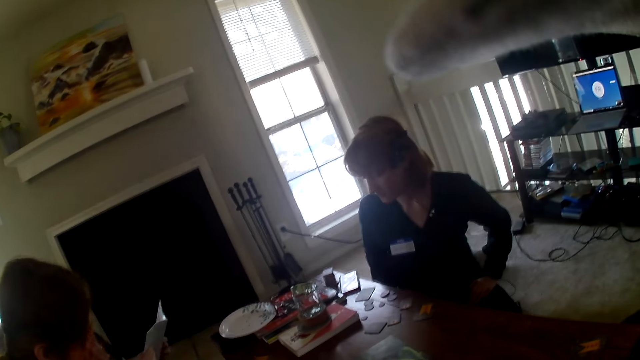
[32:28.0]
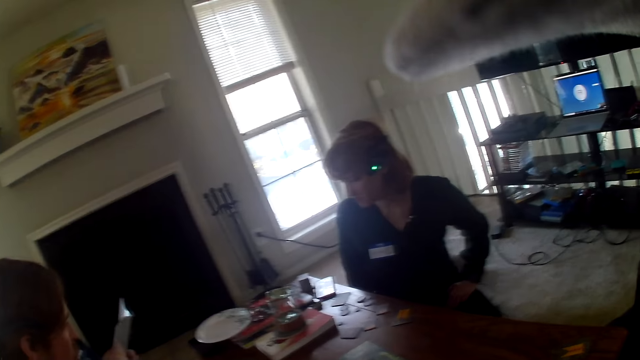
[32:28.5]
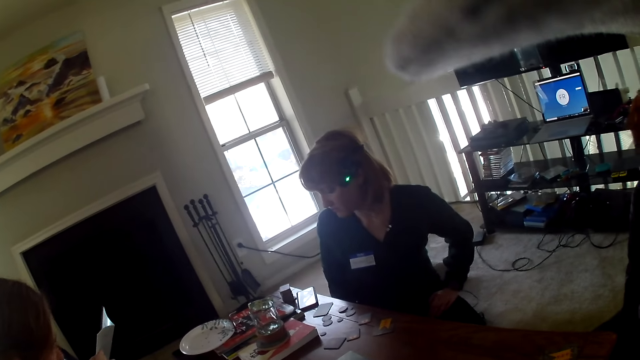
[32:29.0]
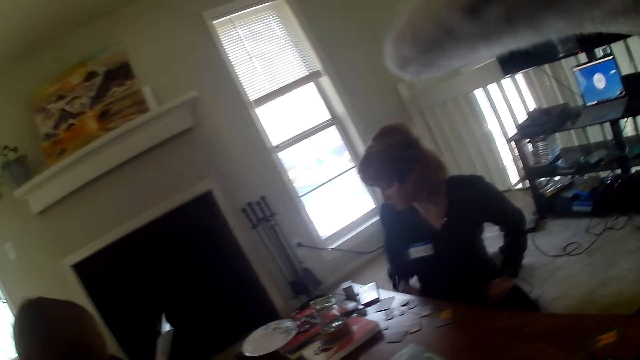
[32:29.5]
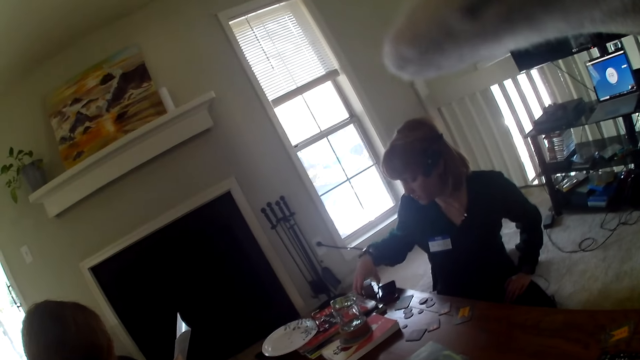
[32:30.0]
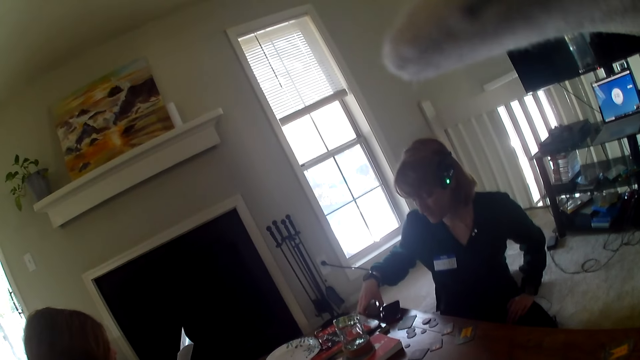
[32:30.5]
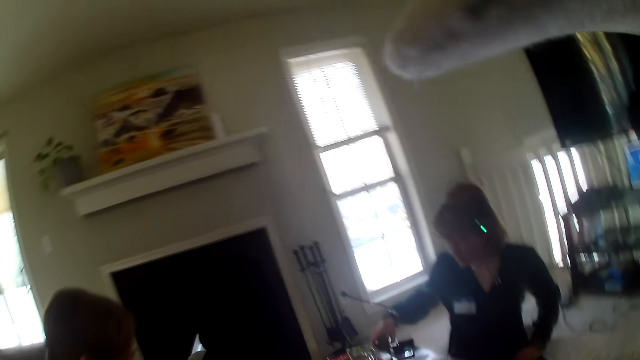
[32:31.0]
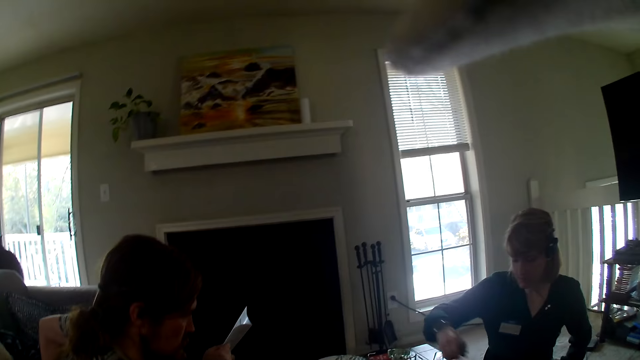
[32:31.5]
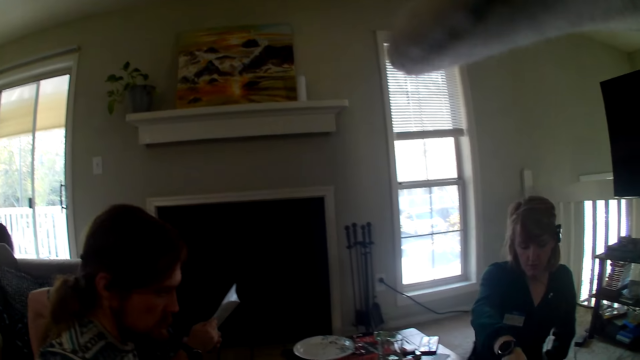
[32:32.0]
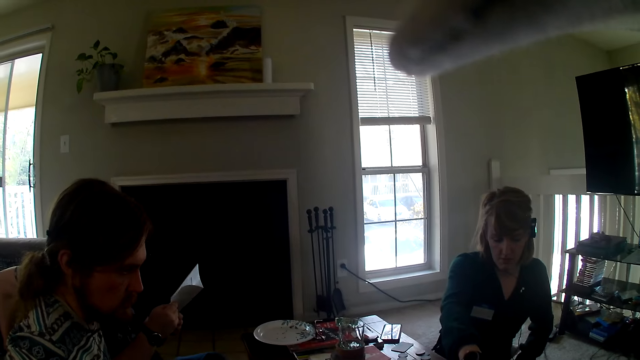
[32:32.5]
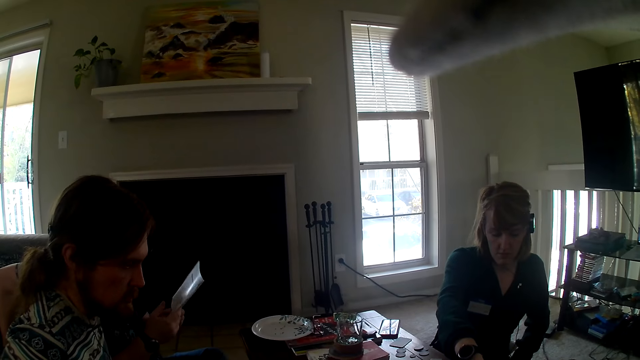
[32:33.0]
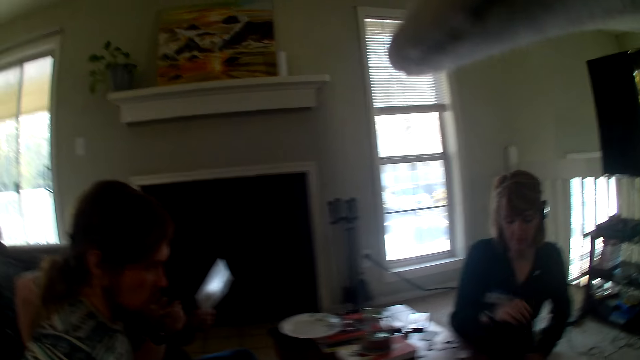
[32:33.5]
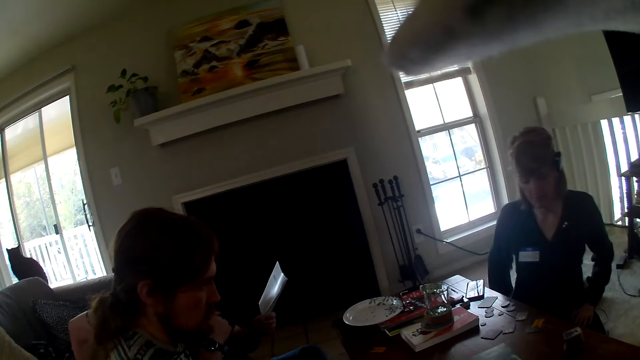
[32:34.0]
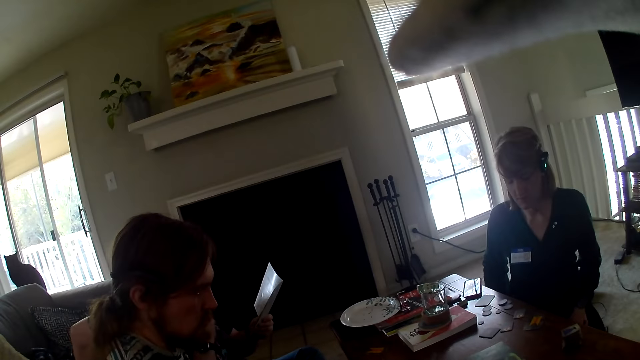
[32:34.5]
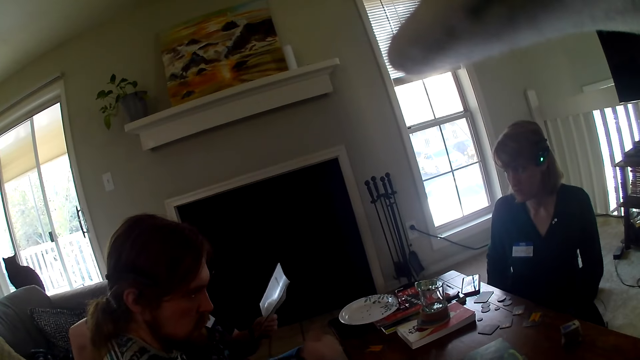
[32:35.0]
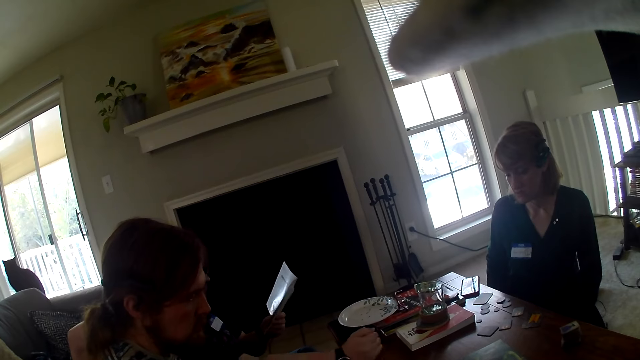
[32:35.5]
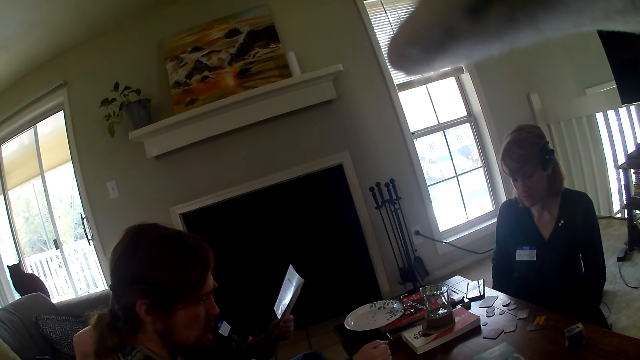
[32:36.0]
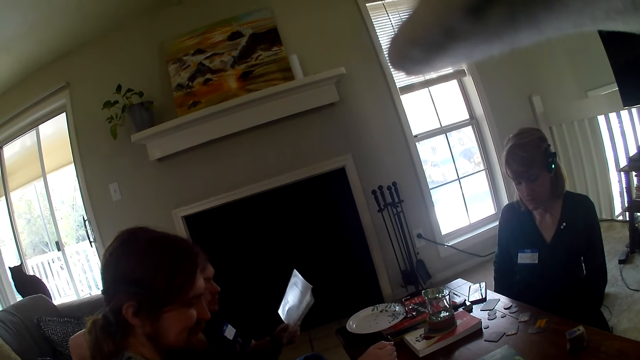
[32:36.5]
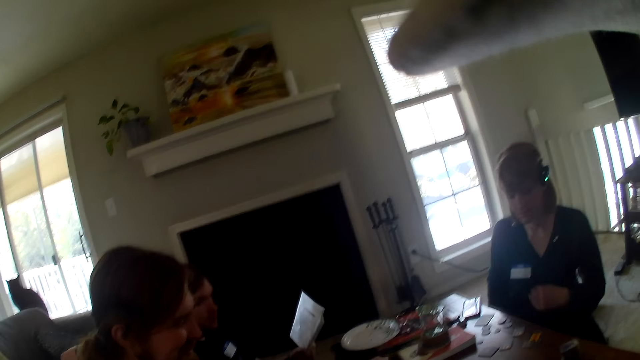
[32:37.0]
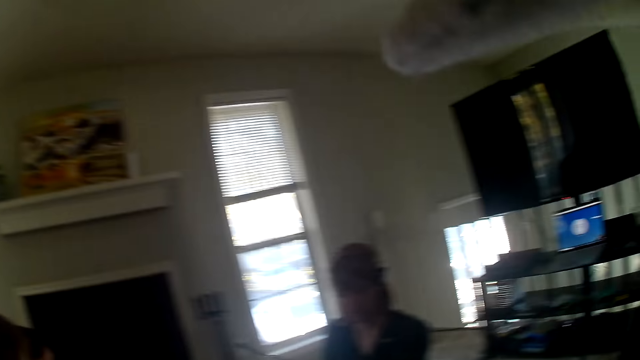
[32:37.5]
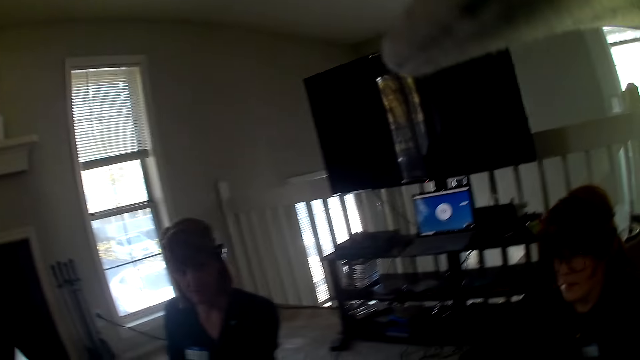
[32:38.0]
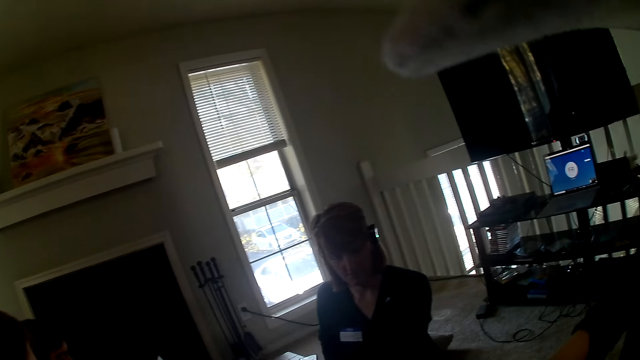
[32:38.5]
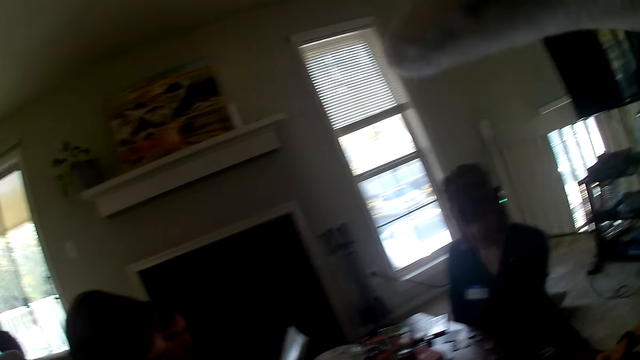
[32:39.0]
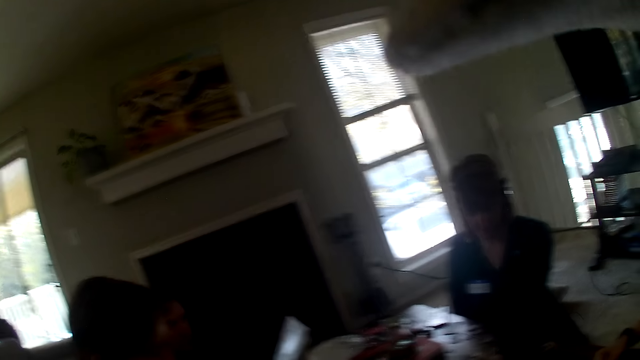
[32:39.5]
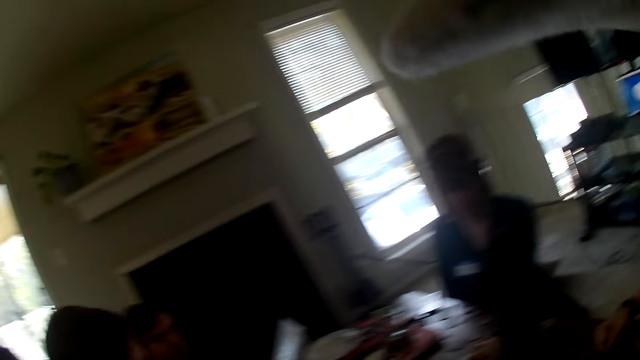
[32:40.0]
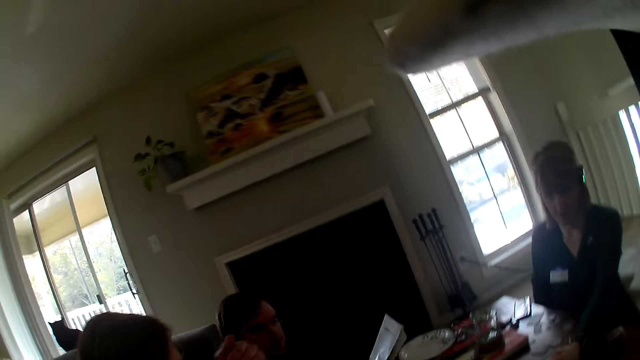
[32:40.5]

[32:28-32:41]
A man reads the paper and places his hand on the table.

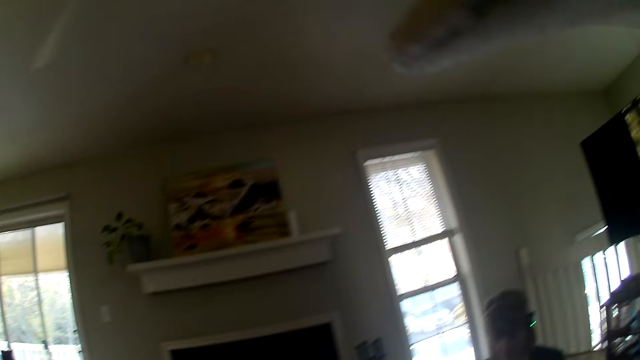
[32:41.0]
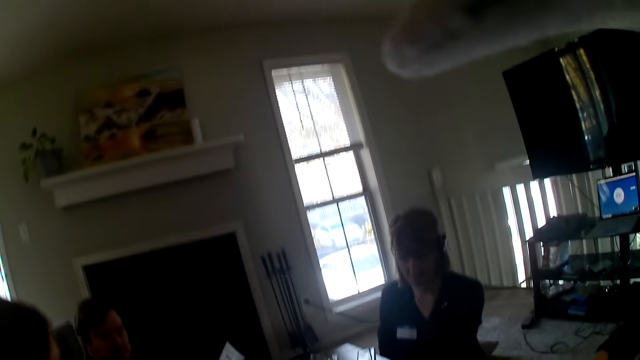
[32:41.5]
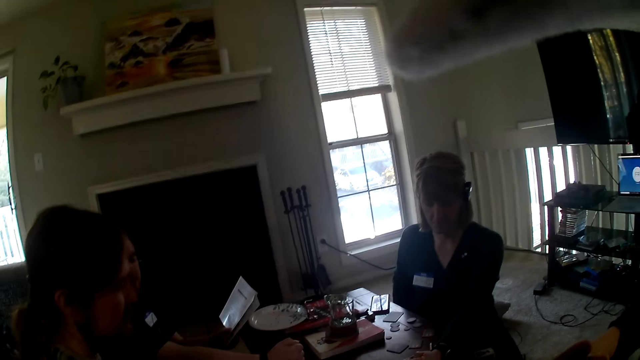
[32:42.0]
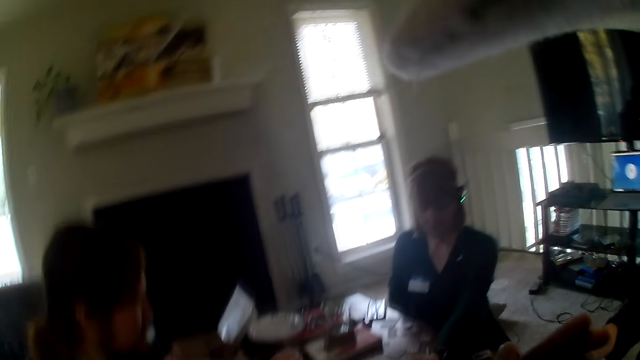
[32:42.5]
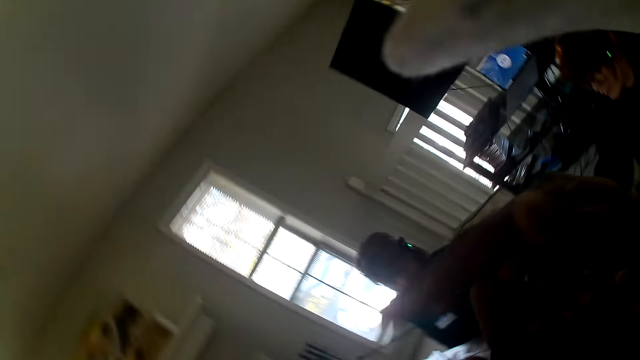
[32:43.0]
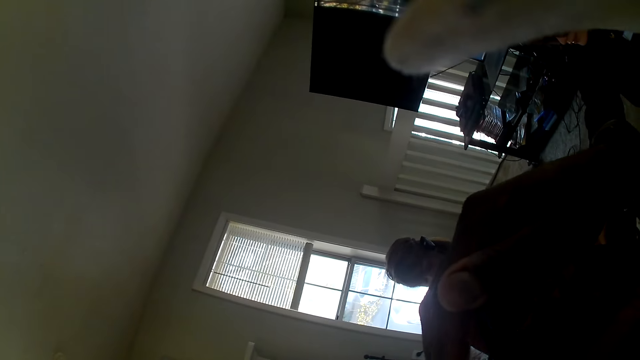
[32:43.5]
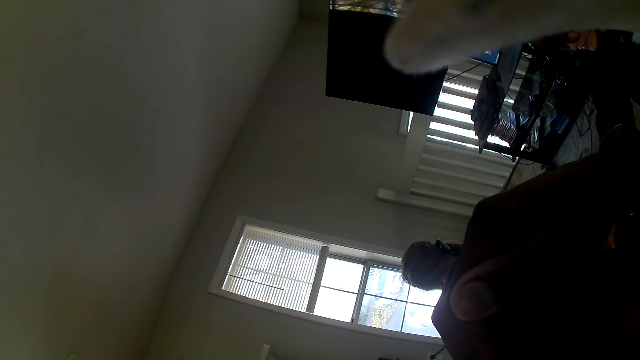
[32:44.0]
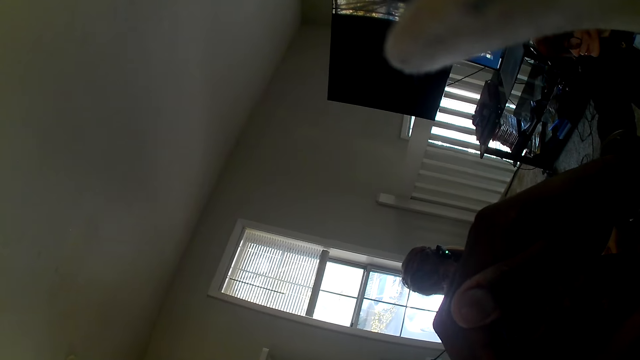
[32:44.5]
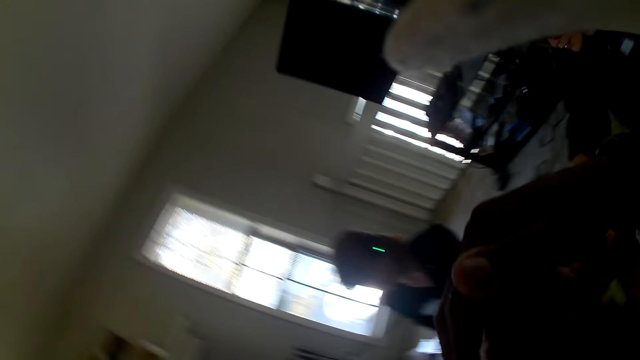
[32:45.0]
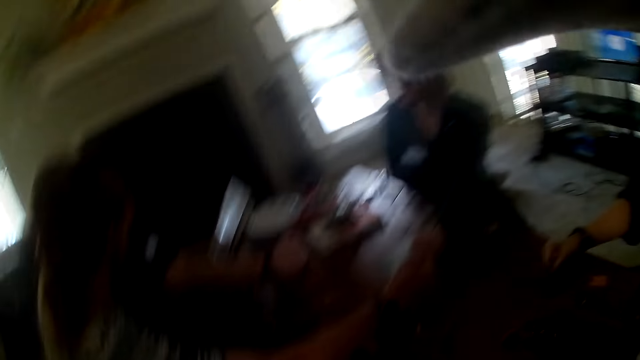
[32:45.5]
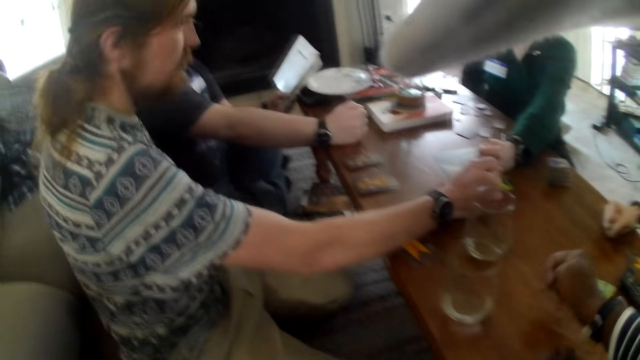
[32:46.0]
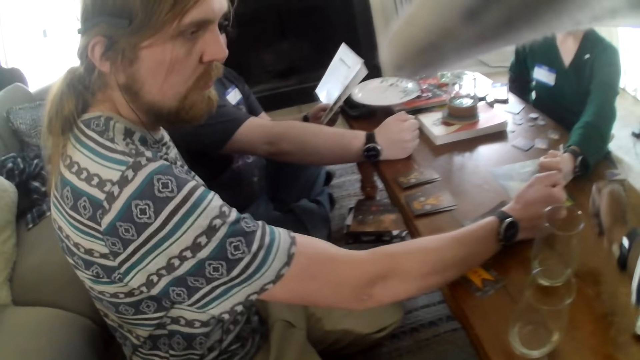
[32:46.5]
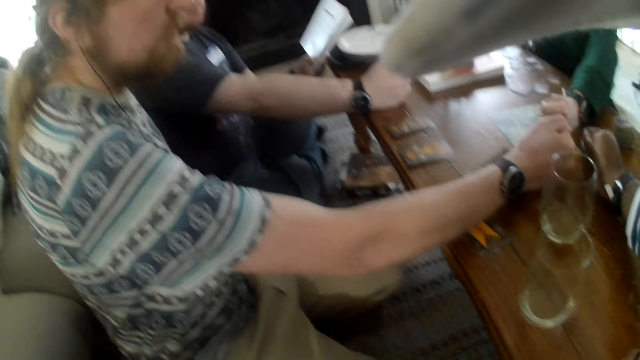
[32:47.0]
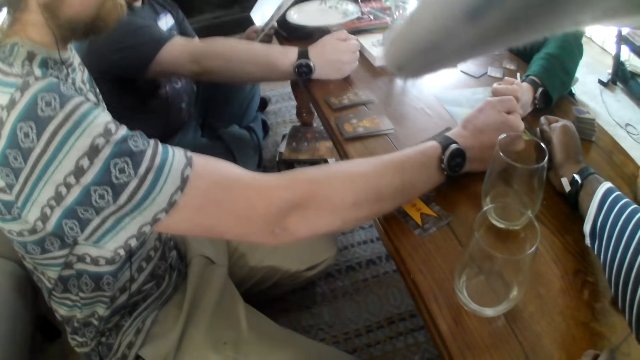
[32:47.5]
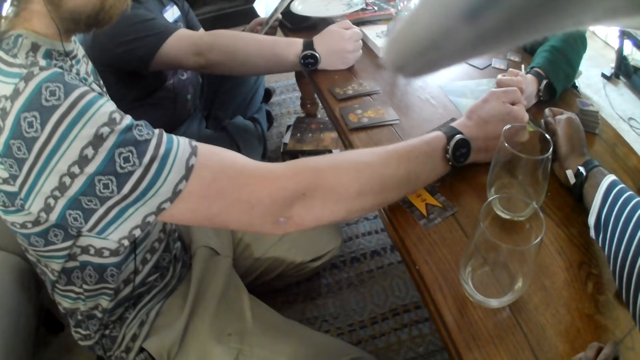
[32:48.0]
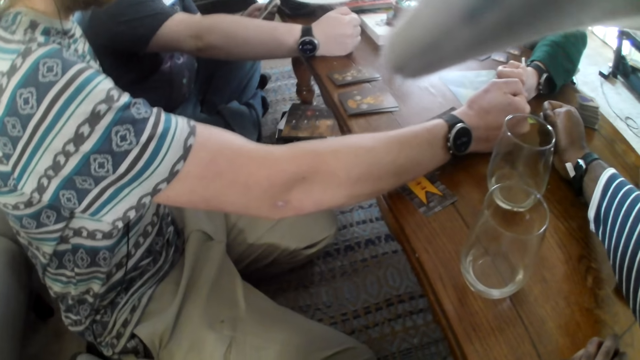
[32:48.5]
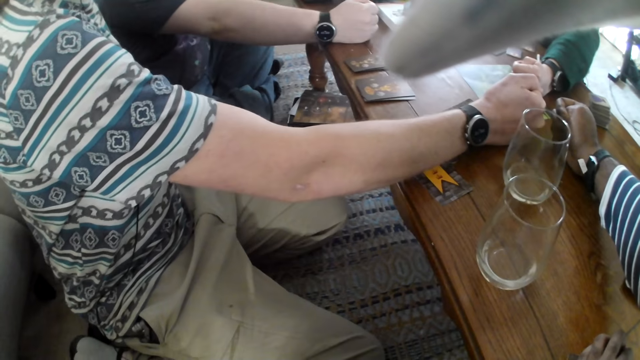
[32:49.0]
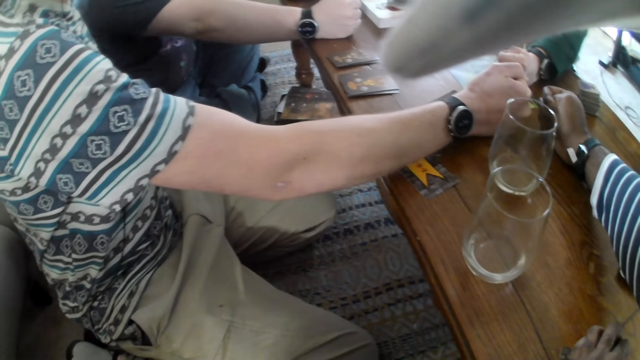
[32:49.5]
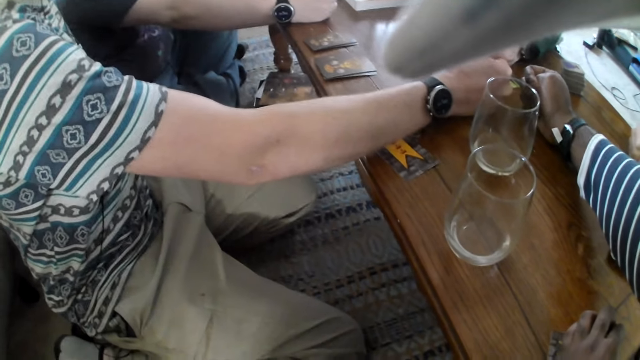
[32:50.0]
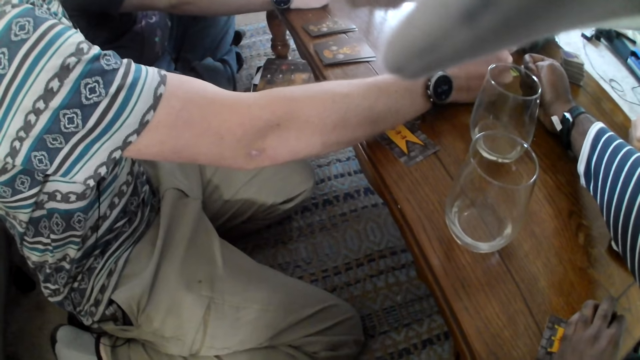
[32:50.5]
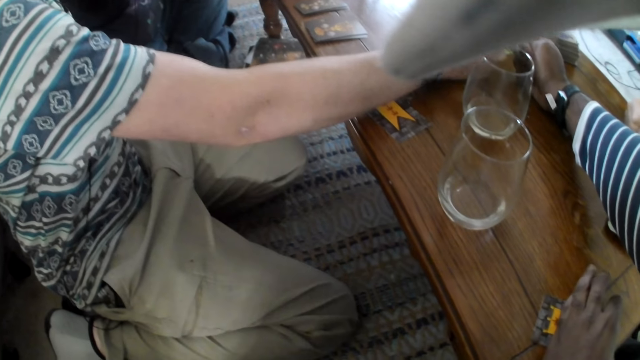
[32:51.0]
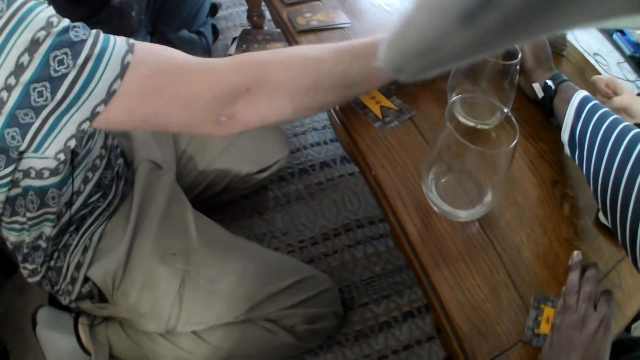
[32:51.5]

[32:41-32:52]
The camera wearer places his hand on the table. A woman places her hand on the table. A man places his hand on the table. Another woman places her hand on the table.
